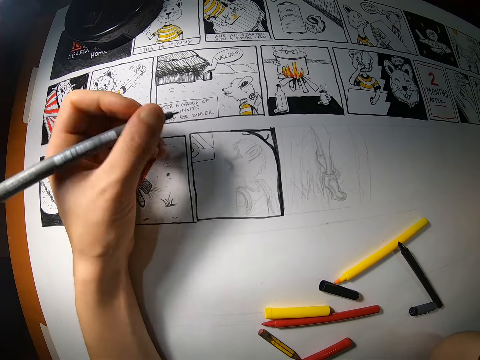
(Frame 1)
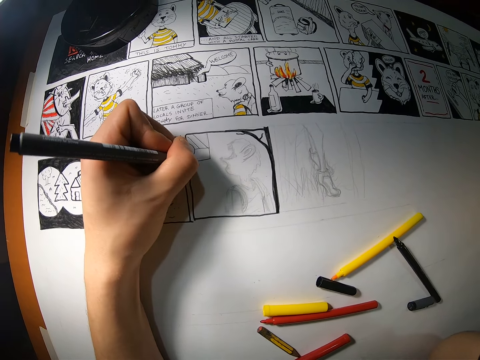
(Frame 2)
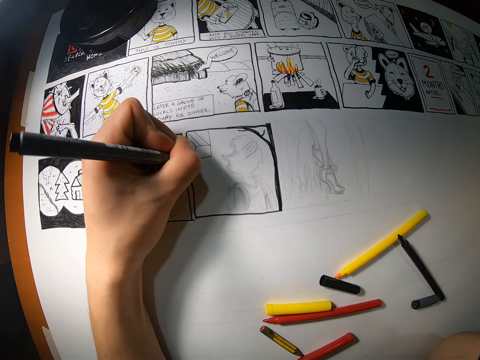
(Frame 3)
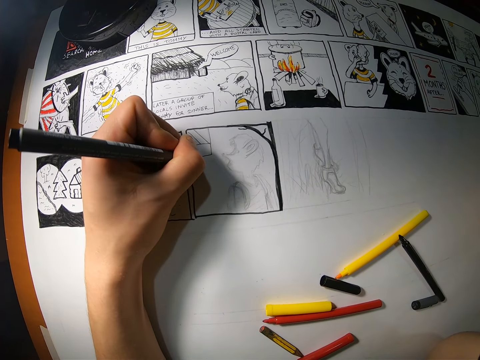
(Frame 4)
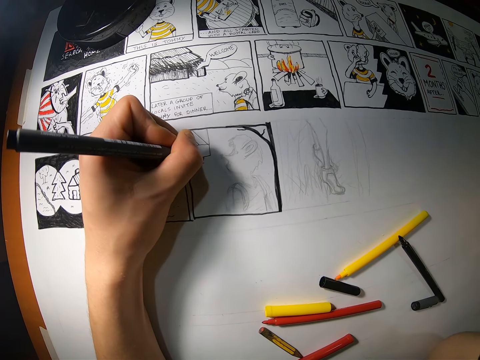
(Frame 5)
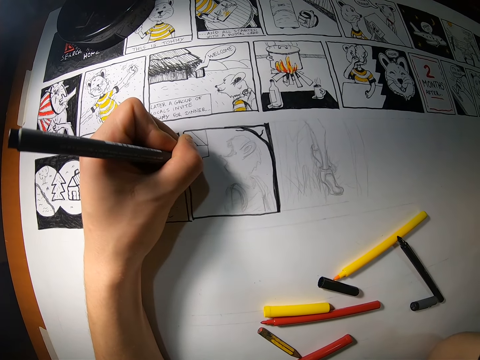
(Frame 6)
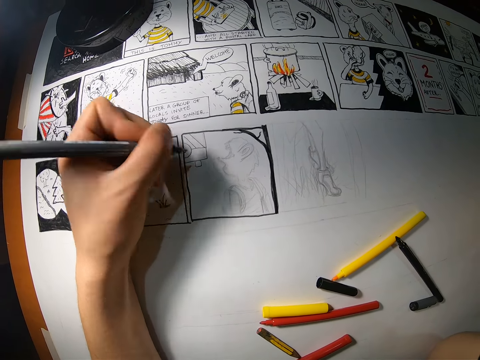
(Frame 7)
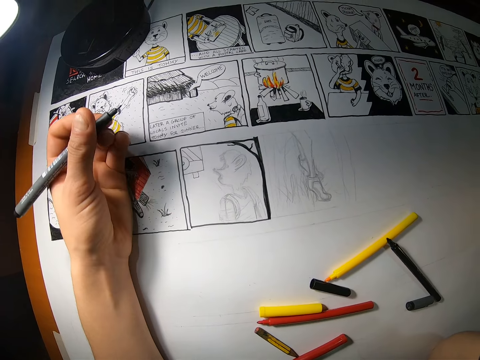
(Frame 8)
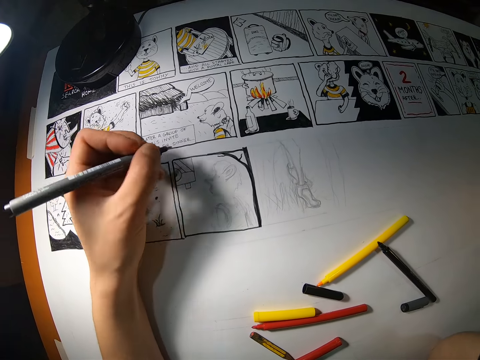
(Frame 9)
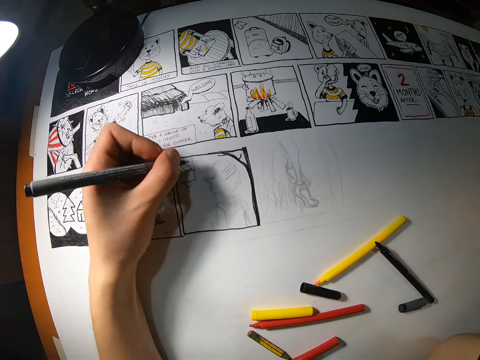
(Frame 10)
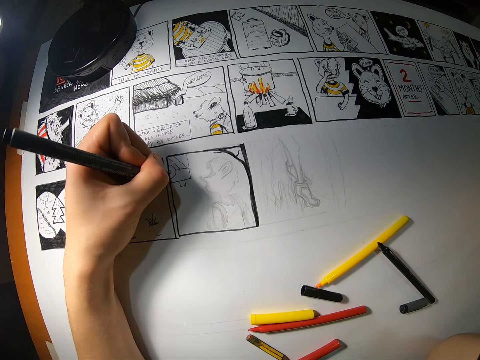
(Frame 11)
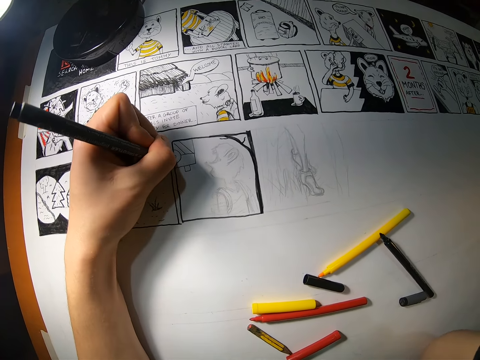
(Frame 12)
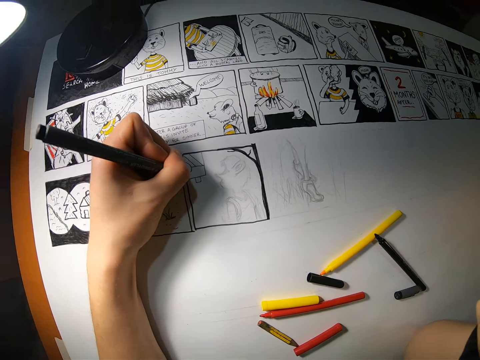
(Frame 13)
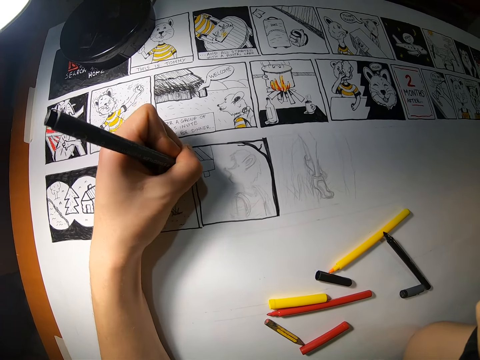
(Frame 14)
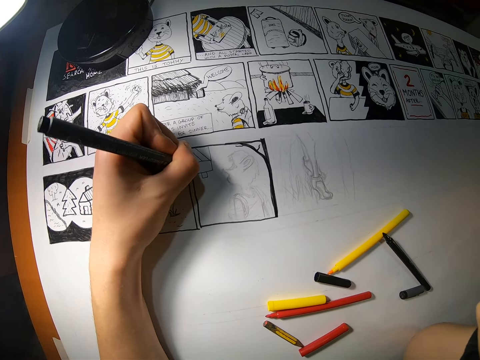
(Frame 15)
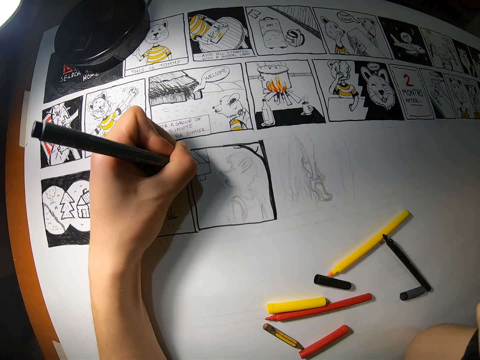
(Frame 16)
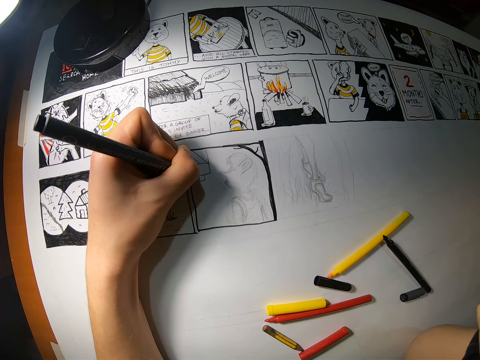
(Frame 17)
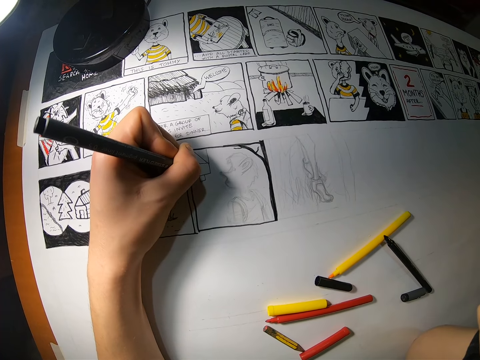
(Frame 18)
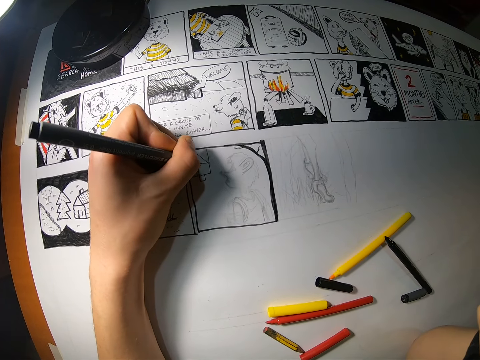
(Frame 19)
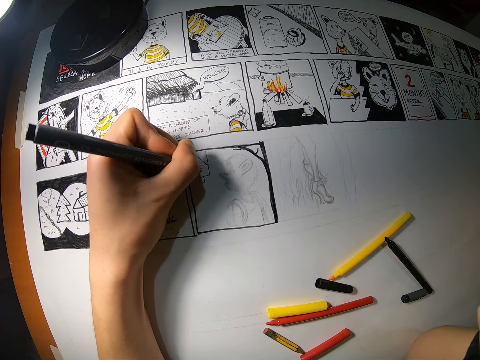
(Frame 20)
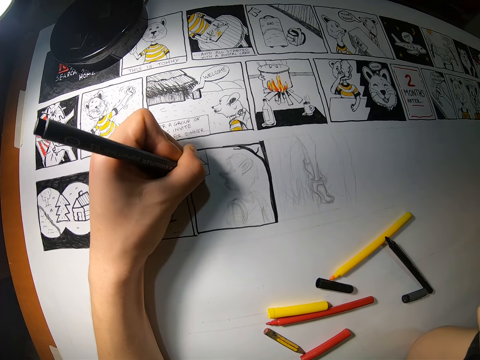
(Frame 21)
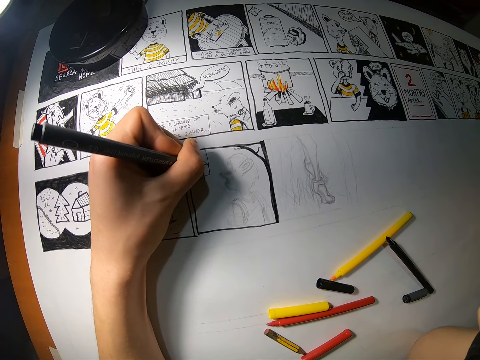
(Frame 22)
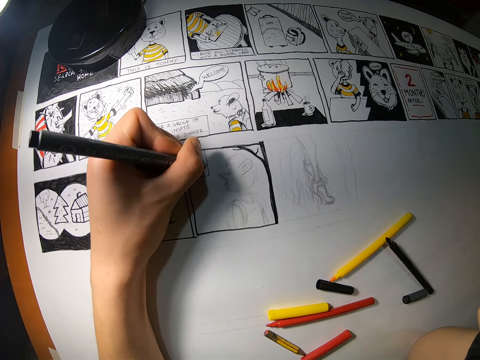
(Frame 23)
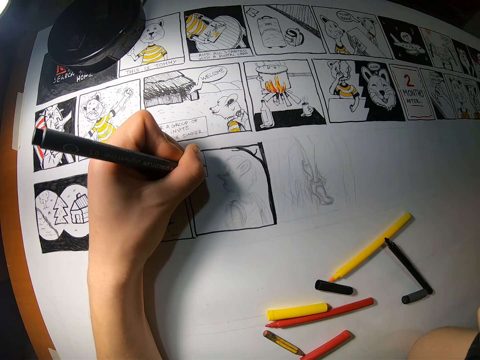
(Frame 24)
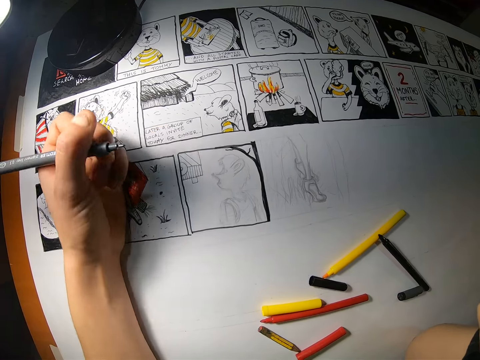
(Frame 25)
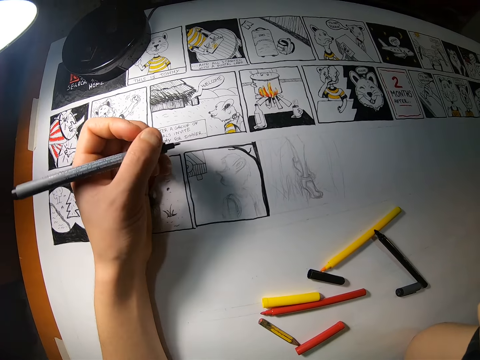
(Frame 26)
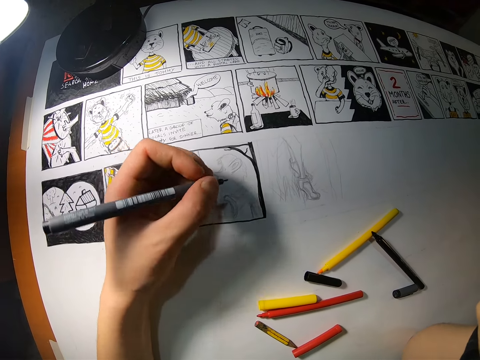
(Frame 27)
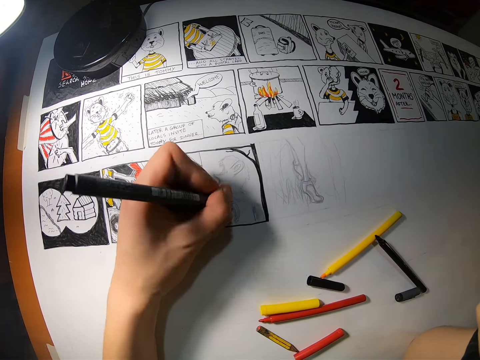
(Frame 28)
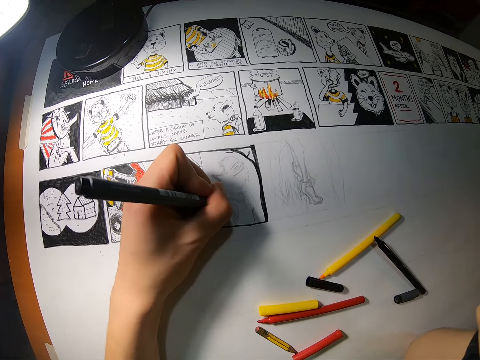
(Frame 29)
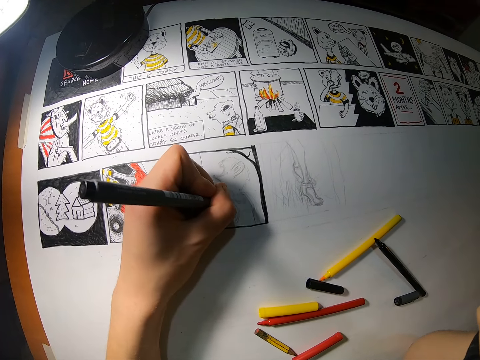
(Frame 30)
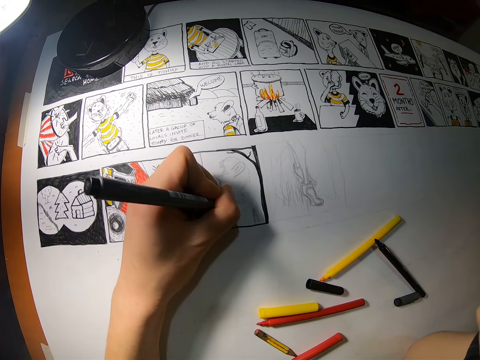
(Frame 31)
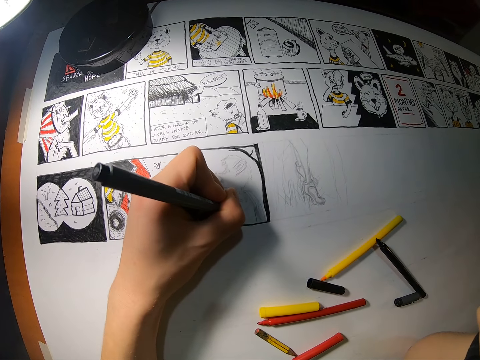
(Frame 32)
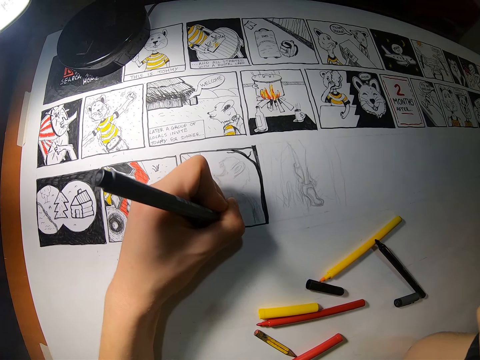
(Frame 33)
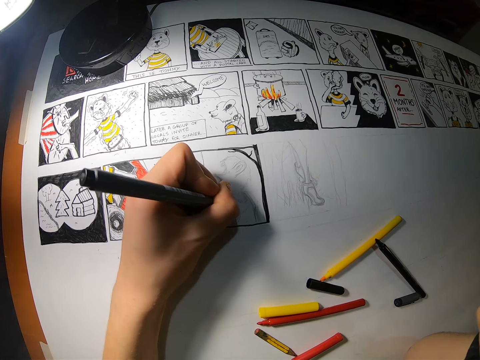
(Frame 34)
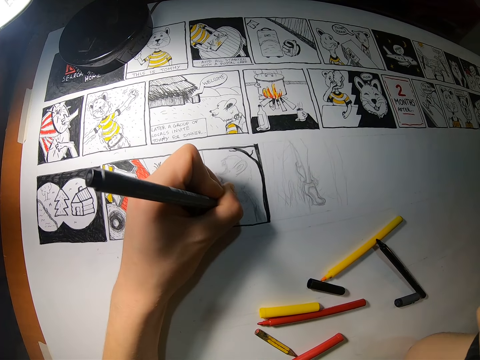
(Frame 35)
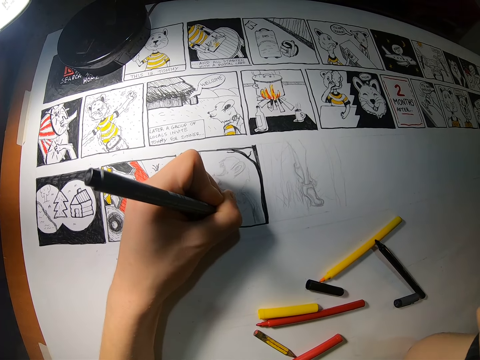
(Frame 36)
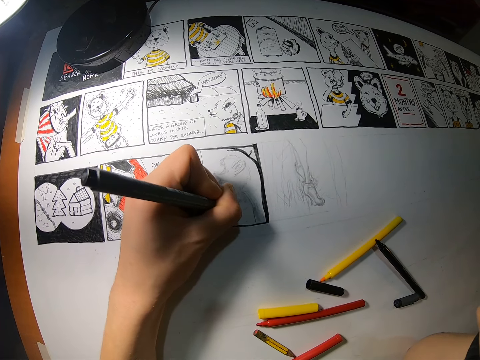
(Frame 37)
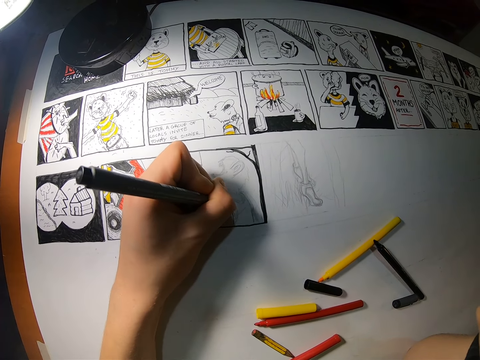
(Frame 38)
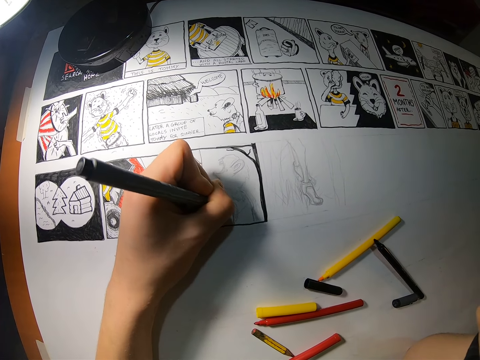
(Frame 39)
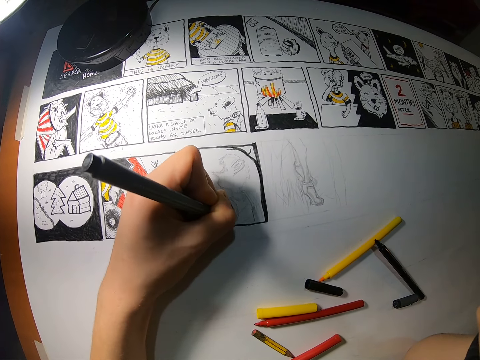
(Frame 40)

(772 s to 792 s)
The camera wearer looks at the picture on the paper. They draw the picture on the paper. They look at the picture on the paper. They draw the picture on the paper.

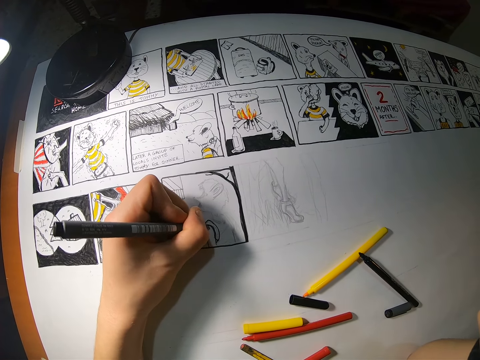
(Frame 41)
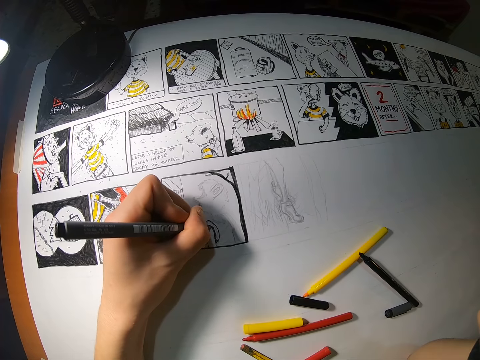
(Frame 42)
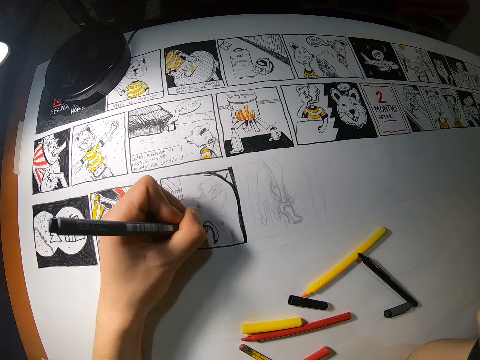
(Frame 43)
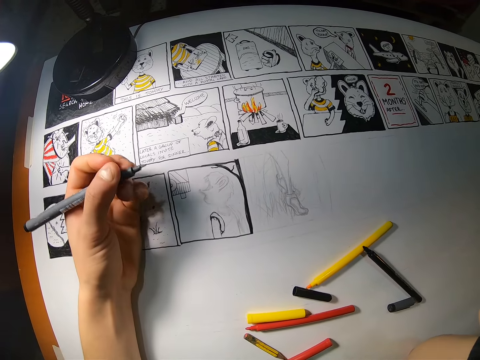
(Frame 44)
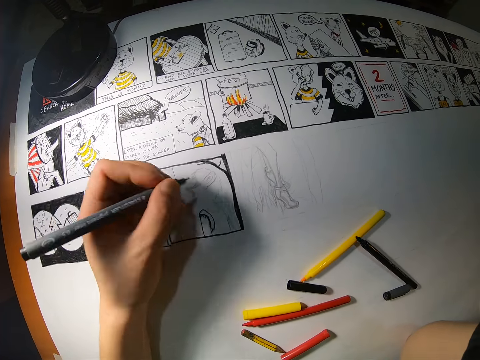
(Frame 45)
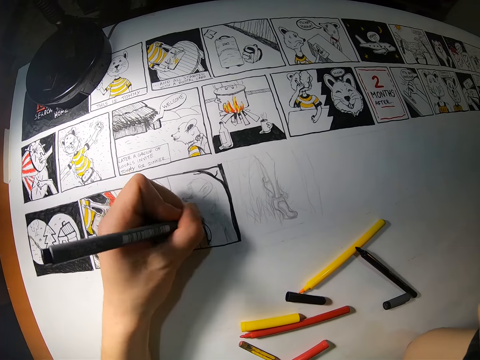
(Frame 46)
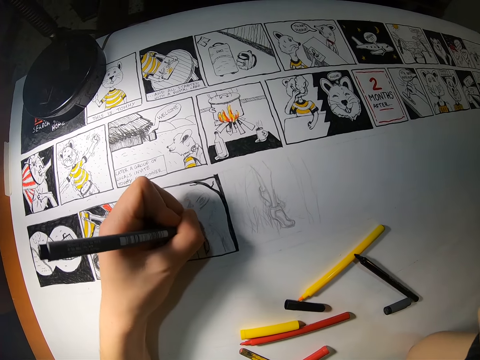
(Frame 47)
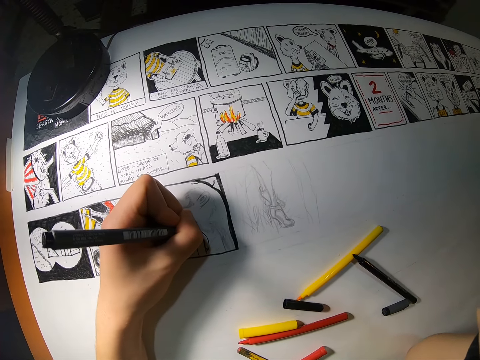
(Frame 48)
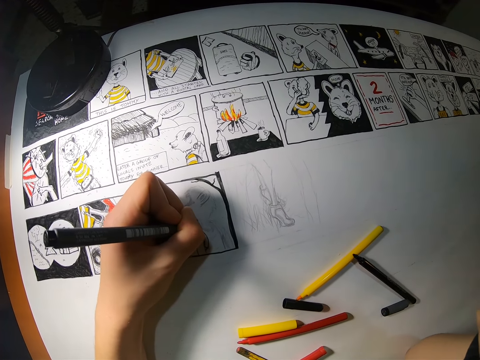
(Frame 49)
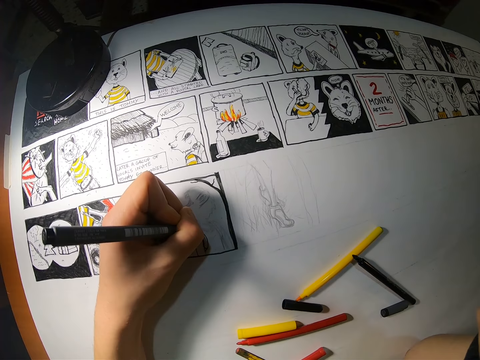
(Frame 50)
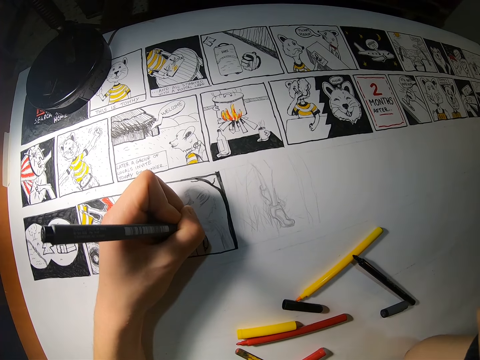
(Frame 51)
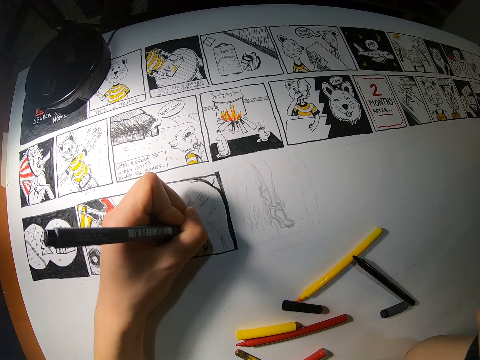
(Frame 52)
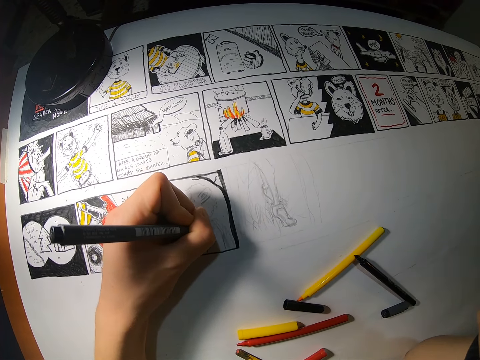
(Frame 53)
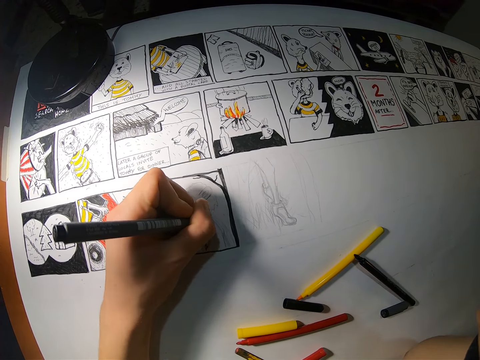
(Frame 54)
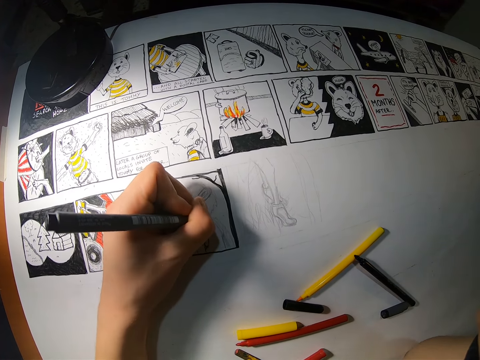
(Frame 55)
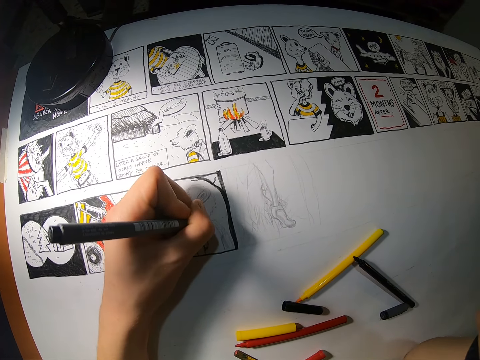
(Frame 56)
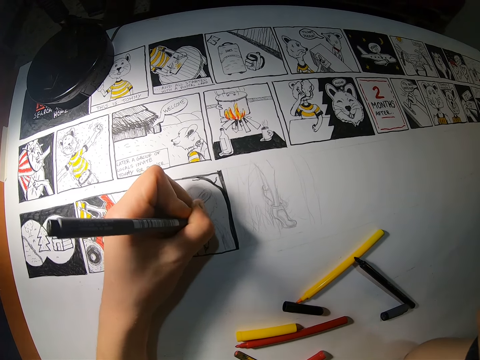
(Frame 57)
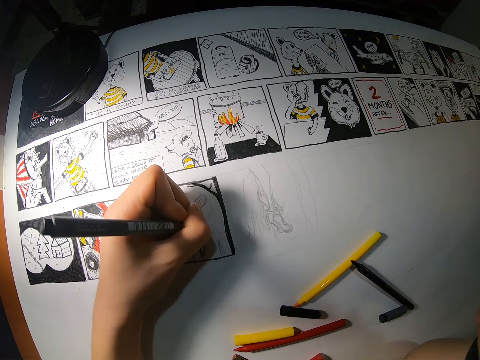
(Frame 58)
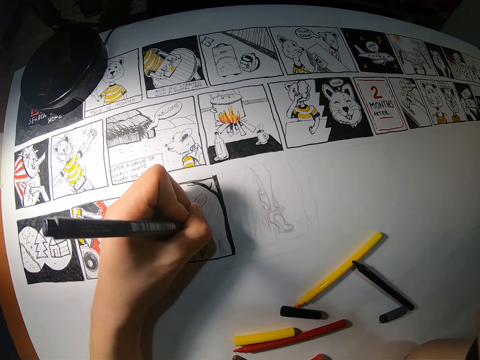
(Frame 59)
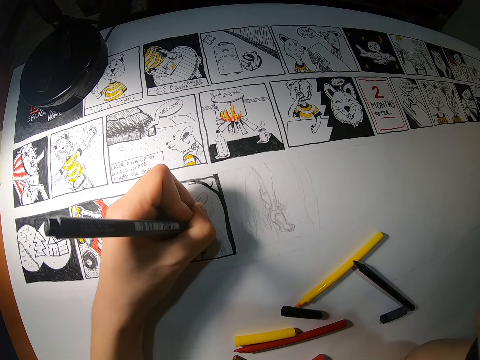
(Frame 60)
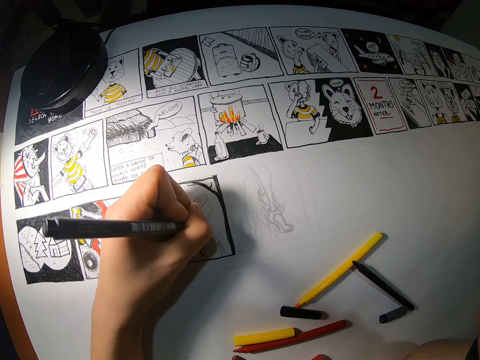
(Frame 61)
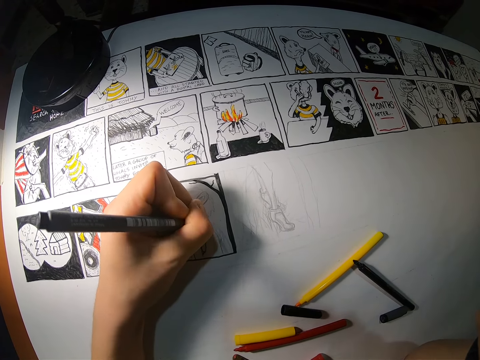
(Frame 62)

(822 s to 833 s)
The camera wearer looks at the picture on the paper. They draw the picture on the paper.
